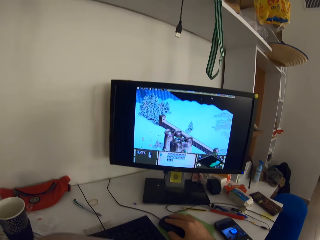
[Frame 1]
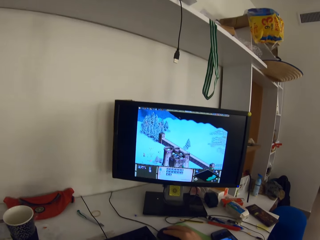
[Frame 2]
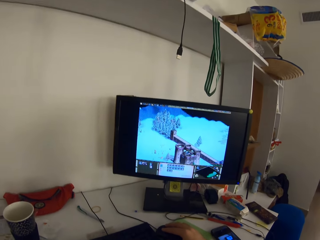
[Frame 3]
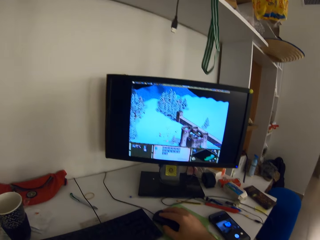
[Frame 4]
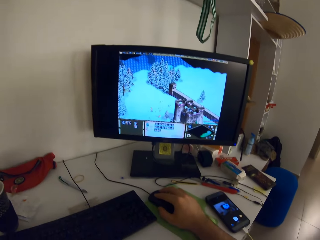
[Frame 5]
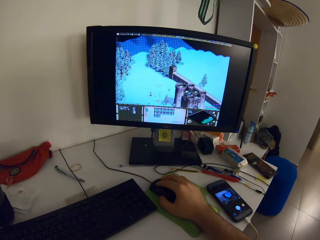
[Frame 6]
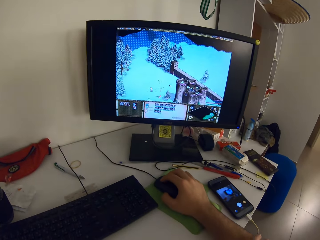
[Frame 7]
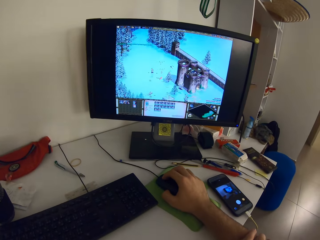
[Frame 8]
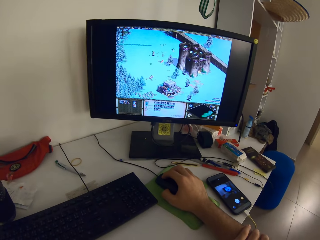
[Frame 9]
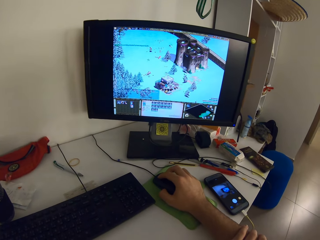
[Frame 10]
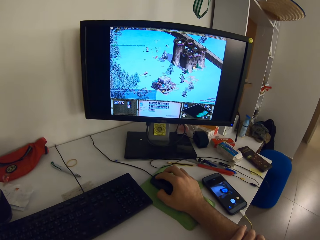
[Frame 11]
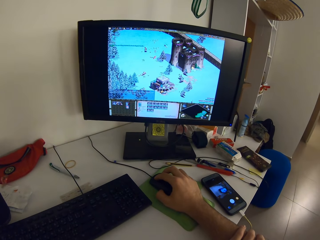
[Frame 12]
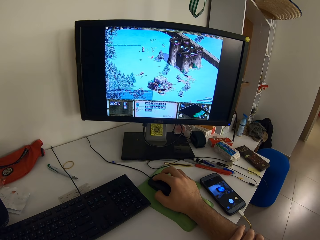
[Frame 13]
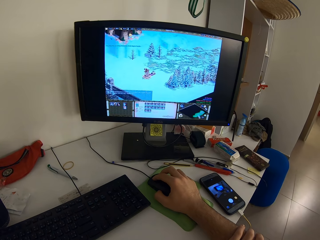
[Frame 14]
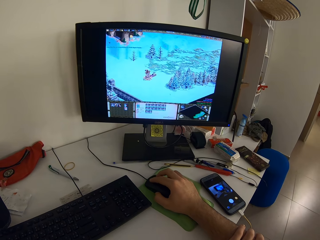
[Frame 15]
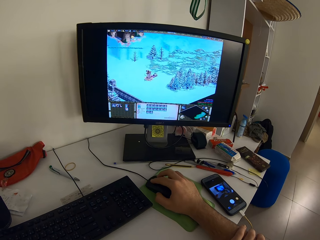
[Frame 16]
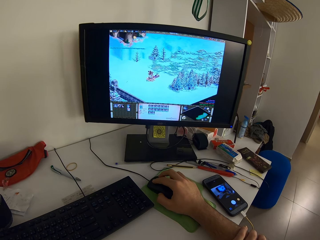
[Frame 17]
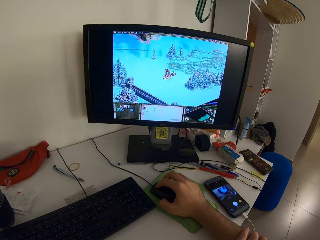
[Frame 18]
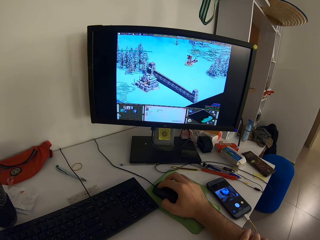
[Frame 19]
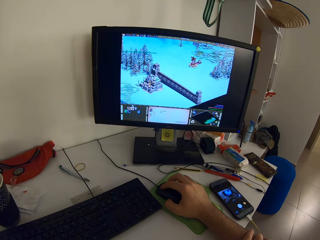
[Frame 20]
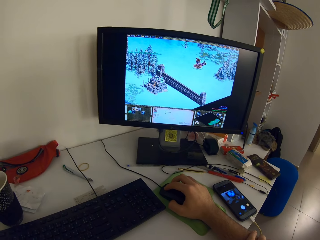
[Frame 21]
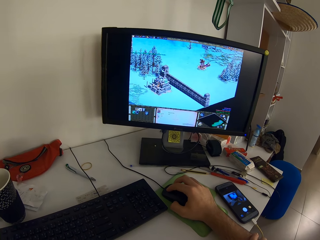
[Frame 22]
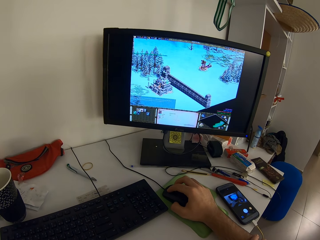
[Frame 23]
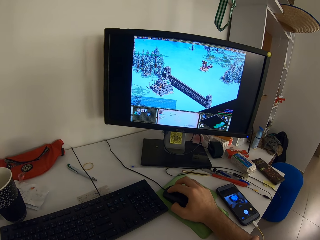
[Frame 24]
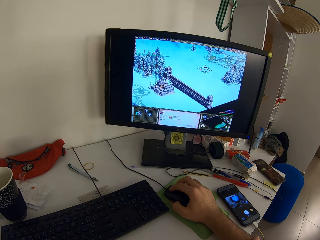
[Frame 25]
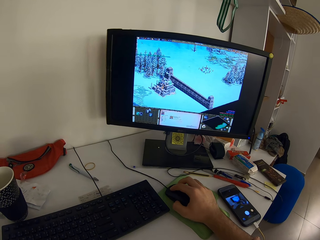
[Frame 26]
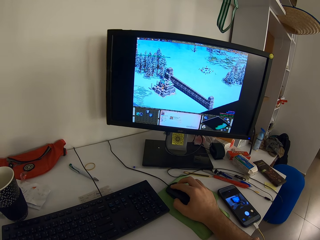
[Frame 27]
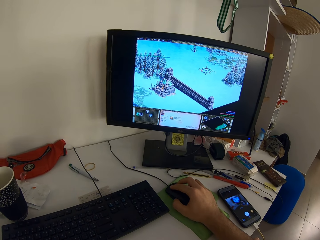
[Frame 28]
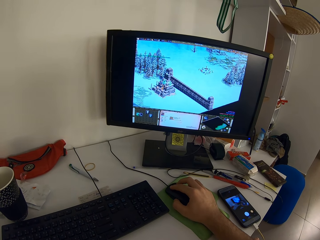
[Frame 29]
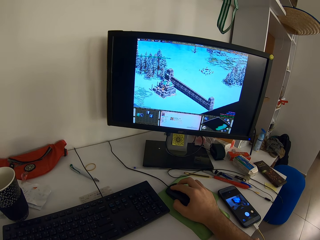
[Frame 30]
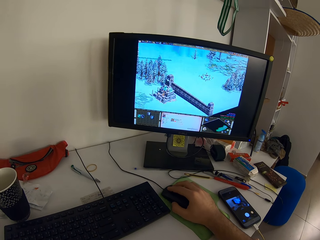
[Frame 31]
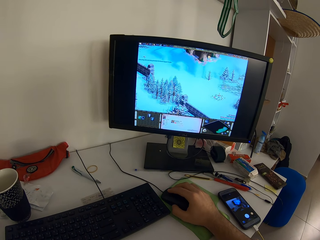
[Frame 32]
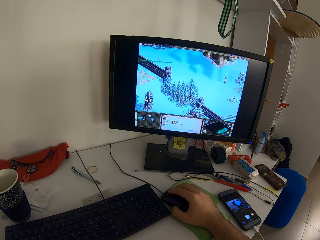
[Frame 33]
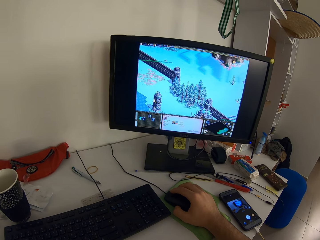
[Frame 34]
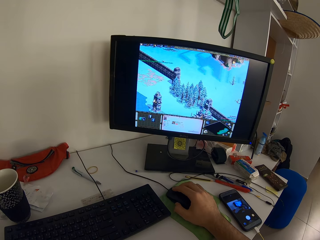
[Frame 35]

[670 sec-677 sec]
The camera wearer places his left hand on his right arm.

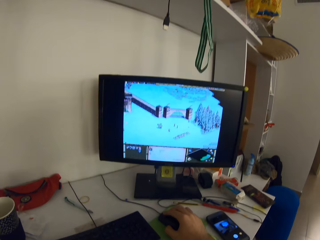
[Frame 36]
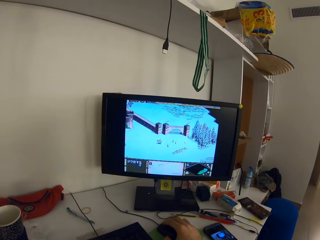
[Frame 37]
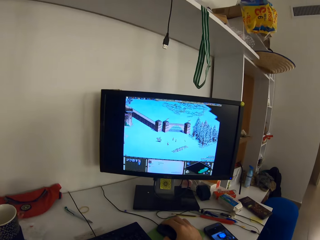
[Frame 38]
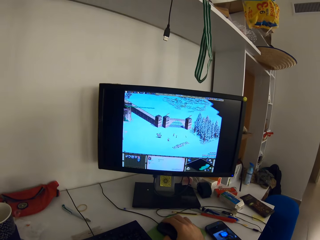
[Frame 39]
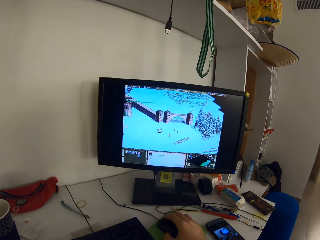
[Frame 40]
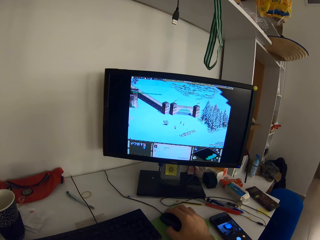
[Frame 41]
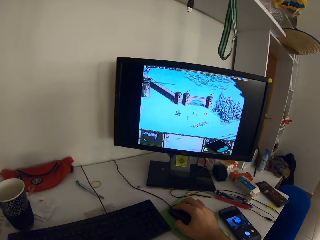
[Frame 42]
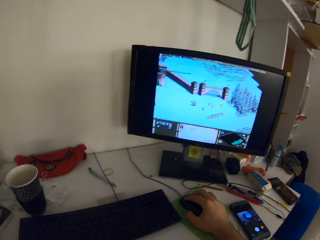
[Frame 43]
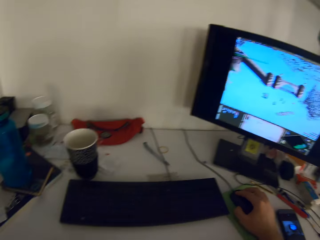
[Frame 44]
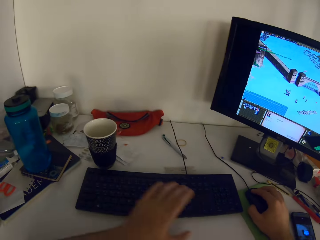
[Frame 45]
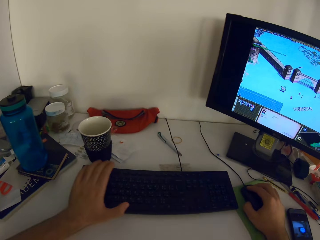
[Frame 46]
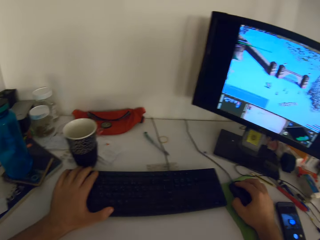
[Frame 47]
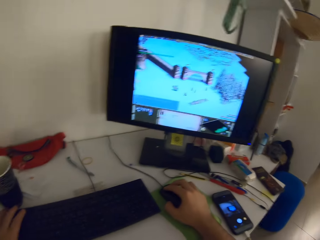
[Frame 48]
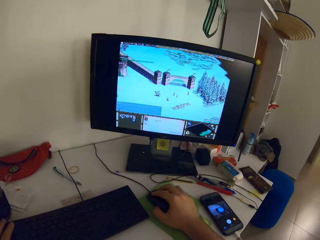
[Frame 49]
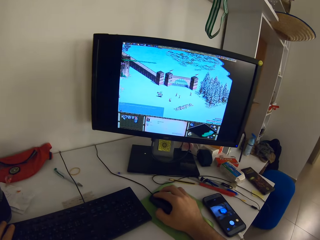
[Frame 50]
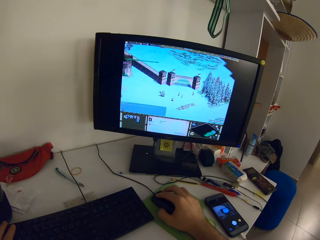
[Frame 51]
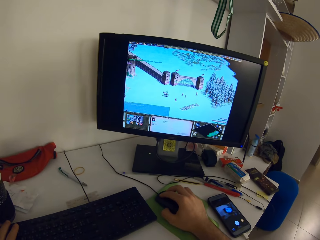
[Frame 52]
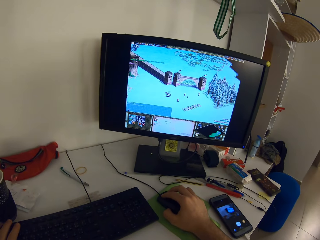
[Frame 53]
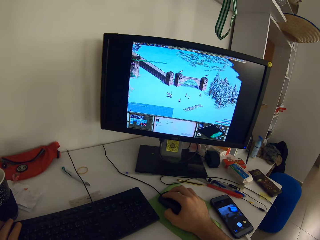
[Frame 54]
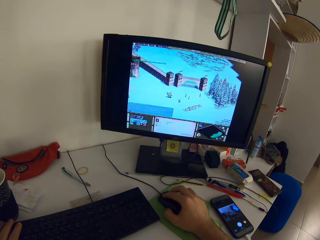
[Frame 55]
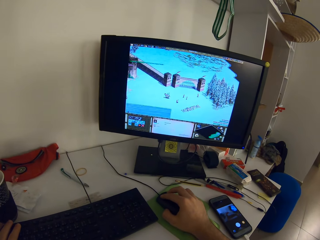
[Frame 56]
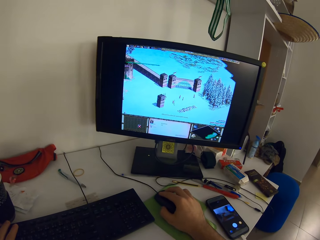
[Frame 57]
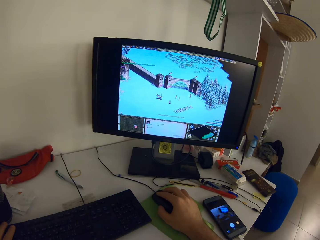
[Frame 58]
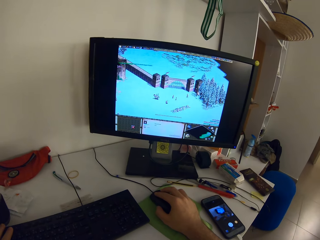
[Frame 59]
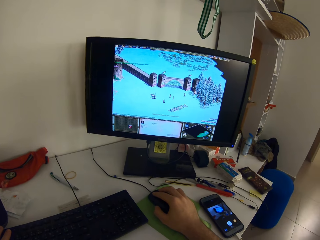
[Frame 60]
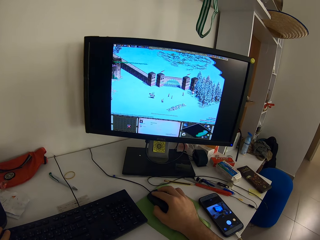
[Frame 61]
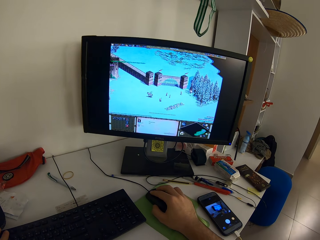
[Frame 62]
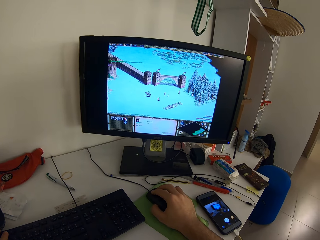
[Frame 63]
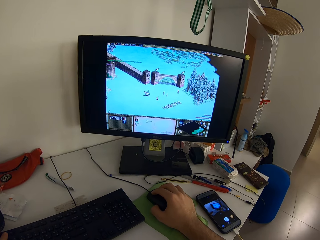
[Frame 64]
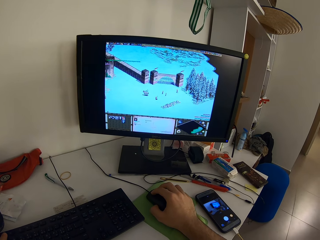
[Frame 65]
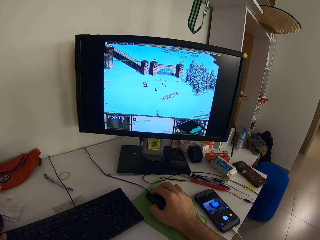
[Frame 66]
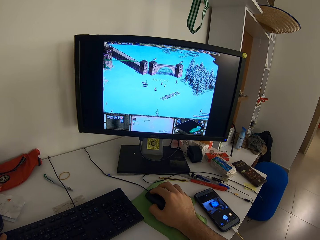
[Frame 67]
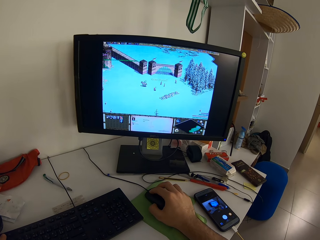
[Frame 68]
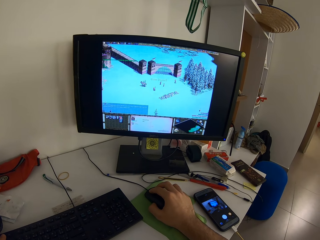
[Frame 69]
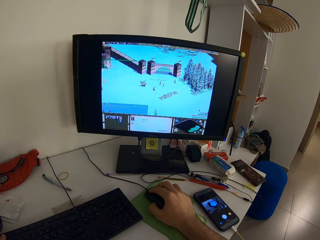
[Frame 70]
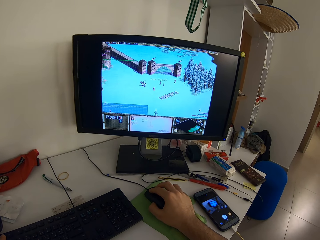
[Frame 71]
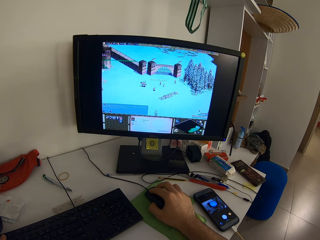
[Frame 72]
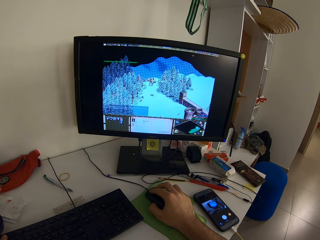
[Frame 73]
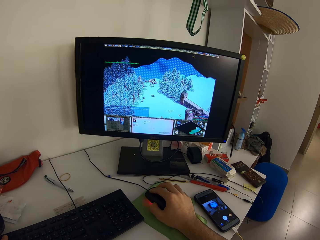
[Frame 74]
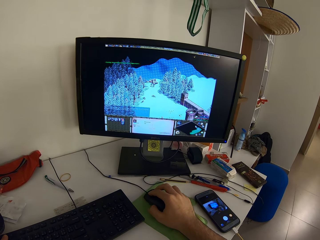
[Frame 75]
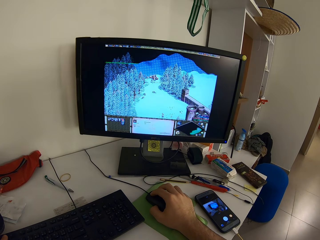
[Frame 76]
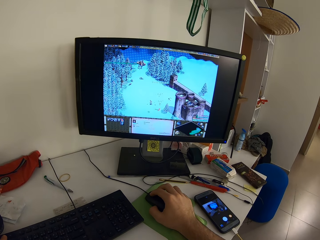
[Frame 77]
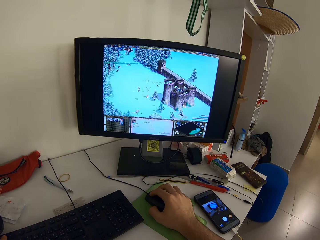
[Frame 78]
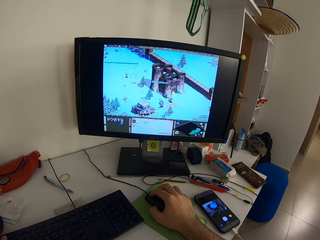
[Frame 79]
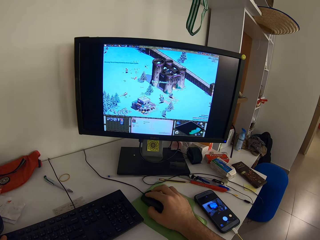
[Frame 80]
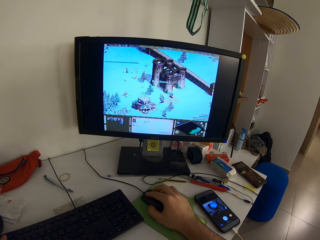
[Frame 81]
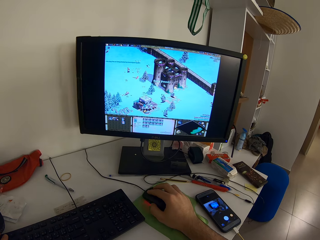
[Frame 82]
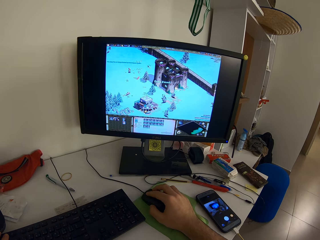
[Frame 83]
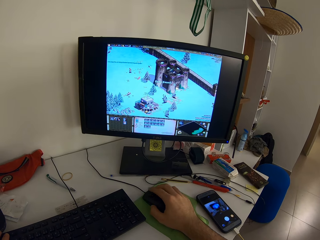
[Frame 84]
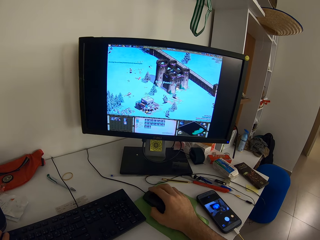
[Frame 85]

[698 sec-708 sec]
The camera wearer presses the keyboard. They play the game on the desktop with the mouse and the keyboard. They click the mouse.
